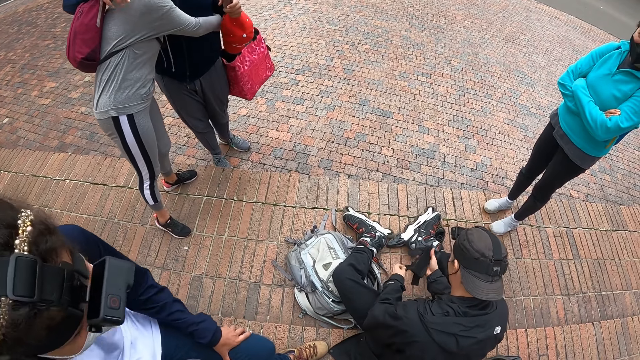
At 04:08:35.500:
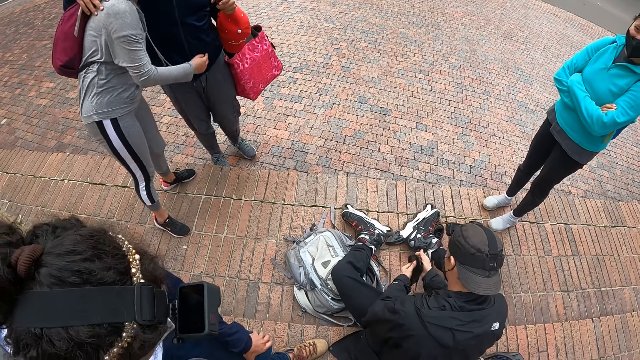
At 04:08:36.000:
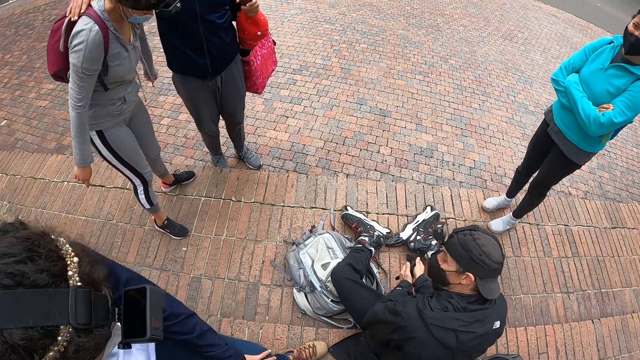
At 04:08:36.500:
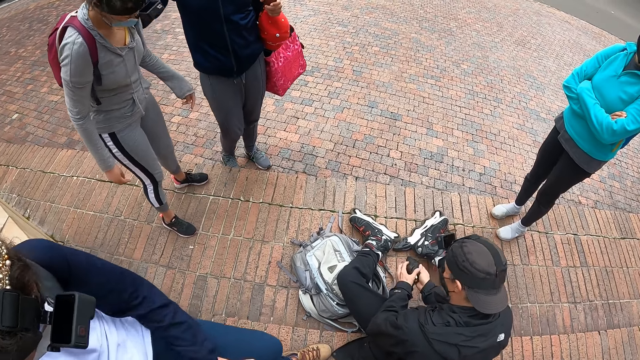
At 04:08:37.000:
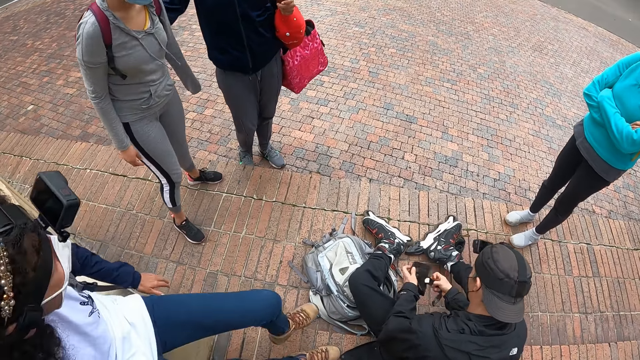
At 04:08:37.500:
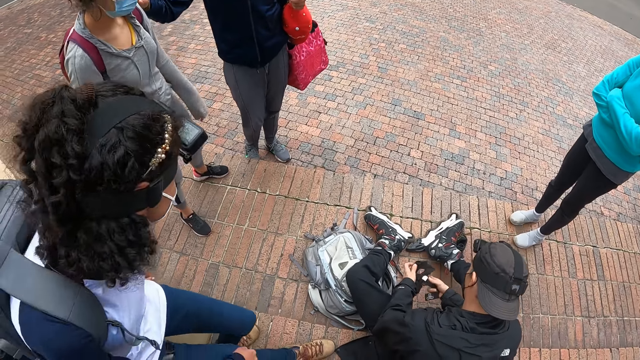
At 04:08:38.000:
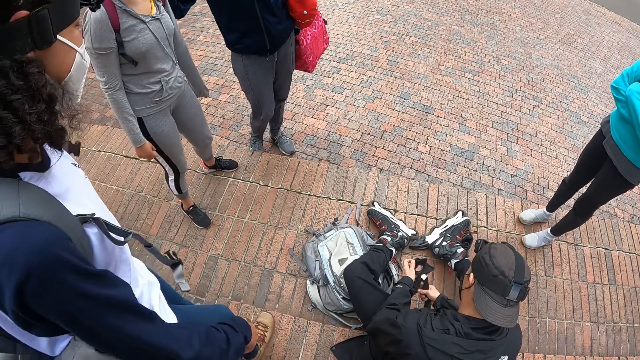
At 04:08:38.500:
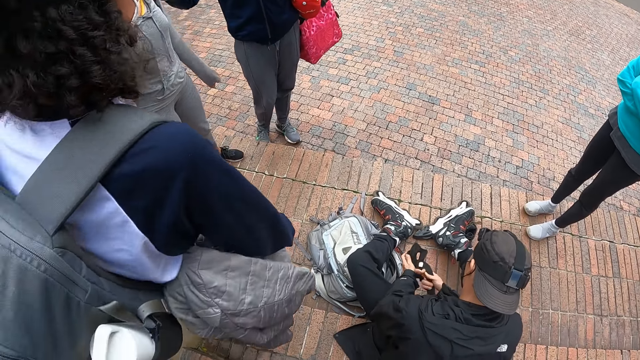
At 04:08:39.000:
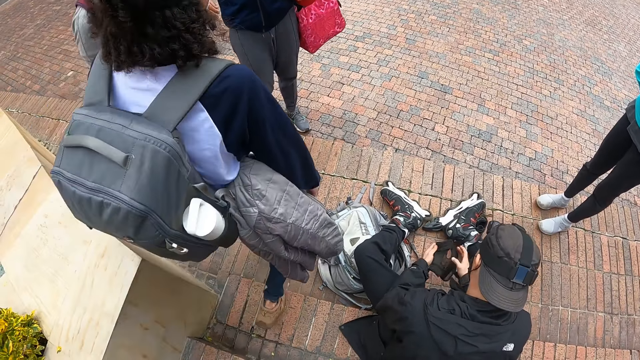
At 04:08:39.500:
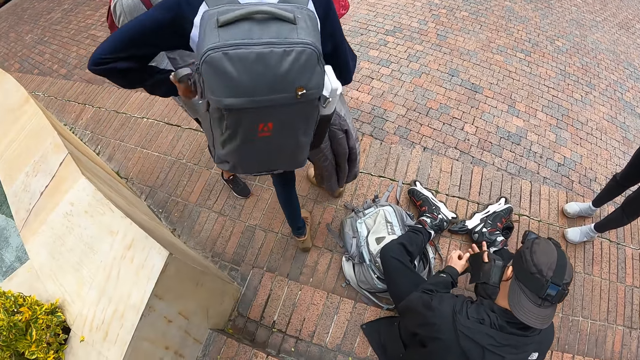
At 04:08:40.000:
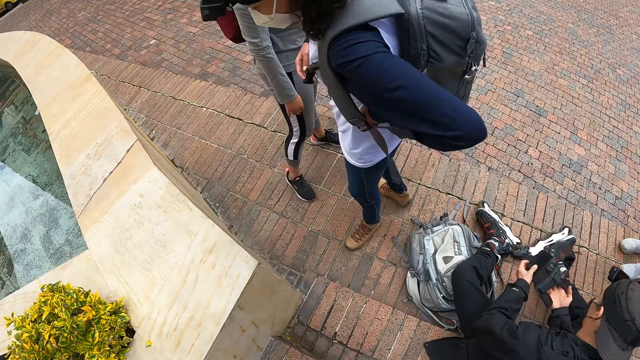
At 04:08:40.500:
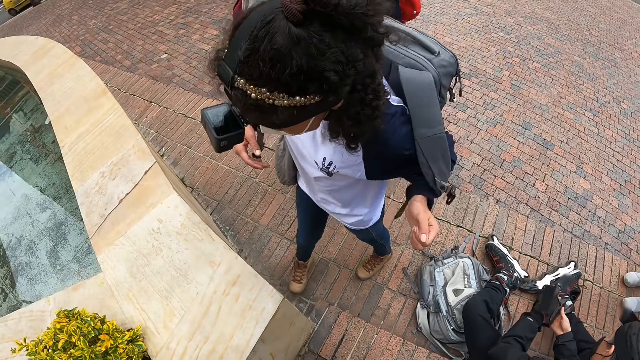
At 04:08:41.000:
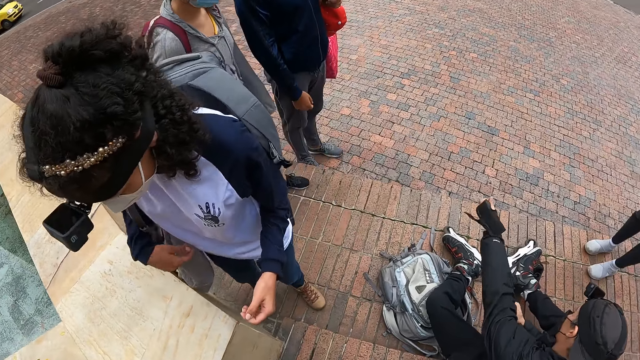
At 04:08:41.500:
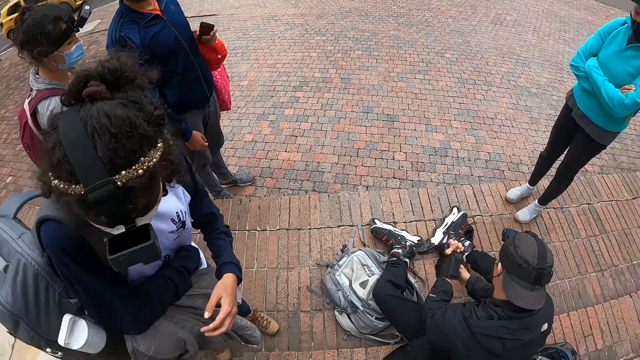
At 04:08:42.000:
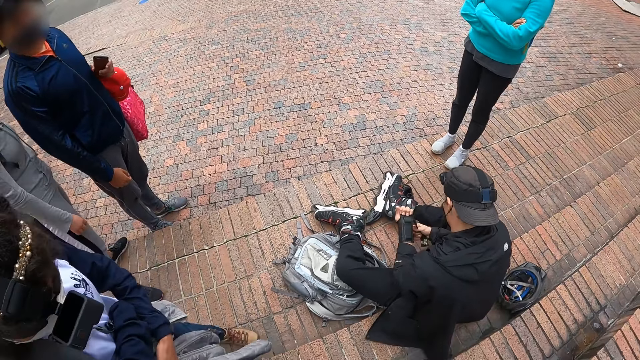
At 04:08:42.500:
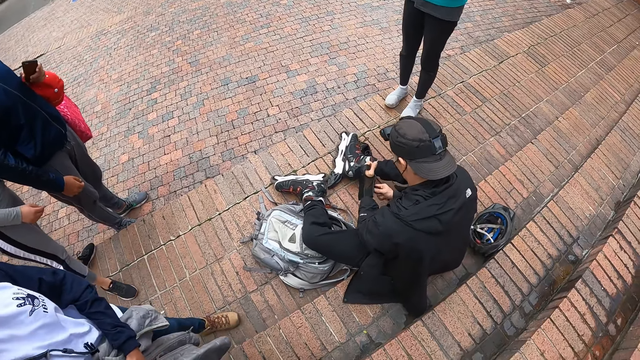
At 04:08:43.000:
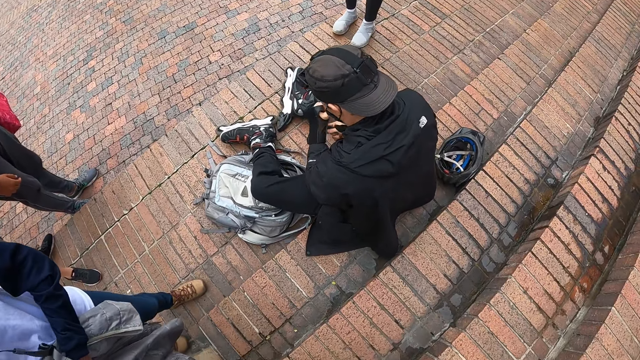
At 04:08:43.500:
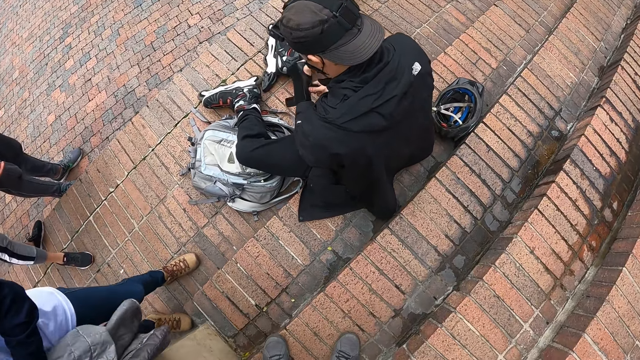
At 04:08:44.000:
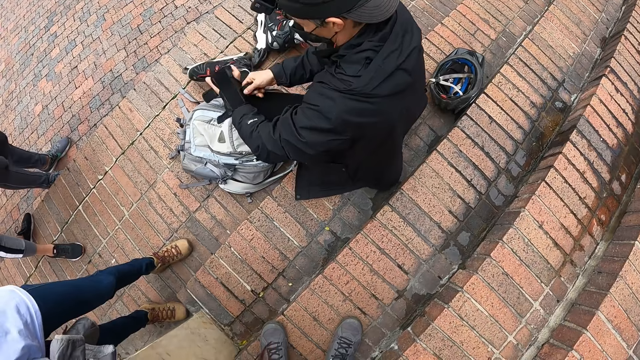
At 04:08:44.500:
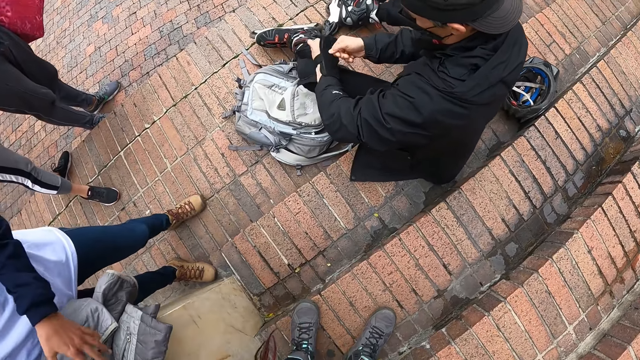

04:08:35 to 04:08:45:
The camera wearer looks at a person. A woman removes a bag from her back to a pavement. The man wears the hand glove on his left hand with his right hand.

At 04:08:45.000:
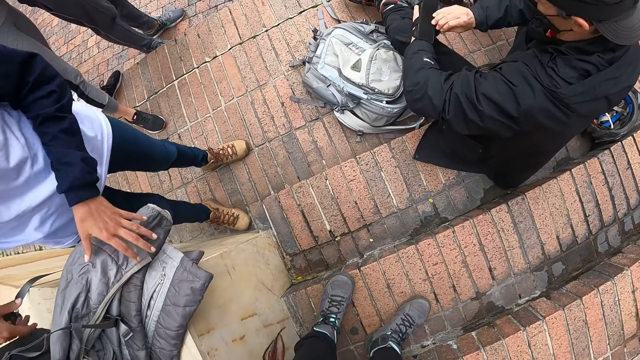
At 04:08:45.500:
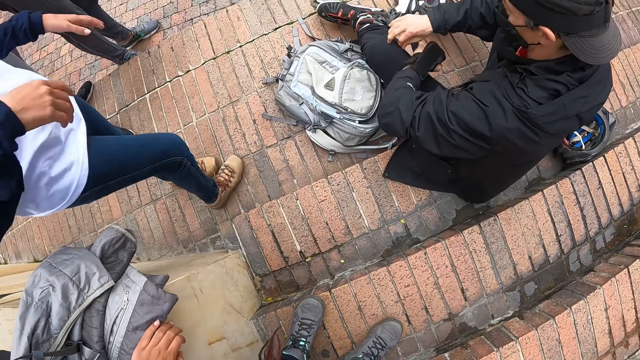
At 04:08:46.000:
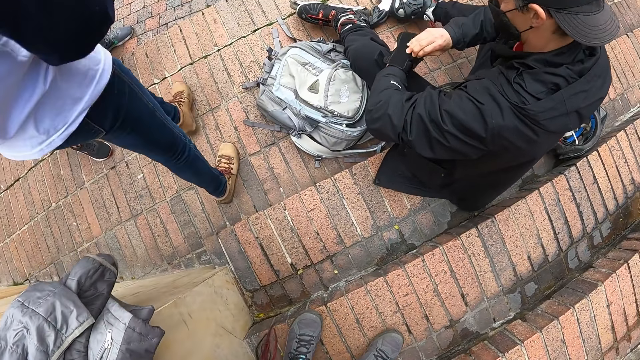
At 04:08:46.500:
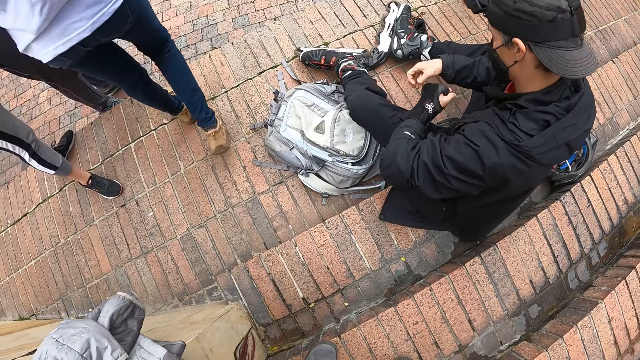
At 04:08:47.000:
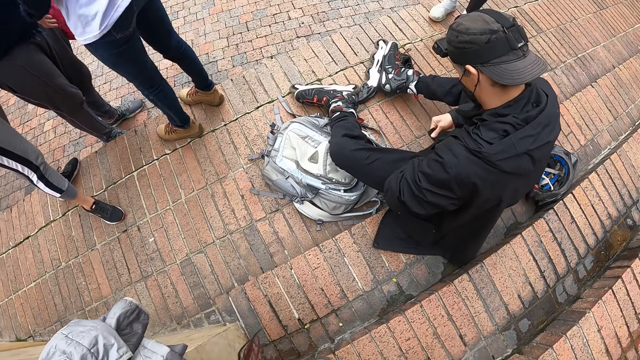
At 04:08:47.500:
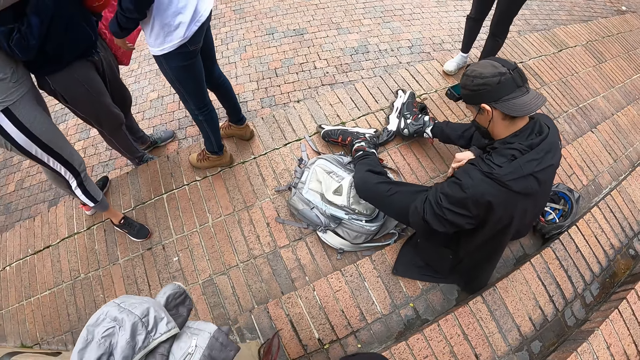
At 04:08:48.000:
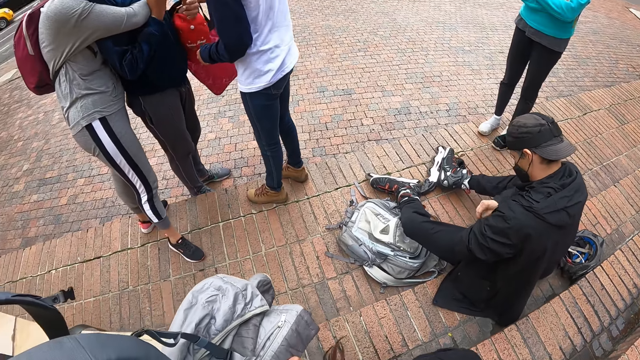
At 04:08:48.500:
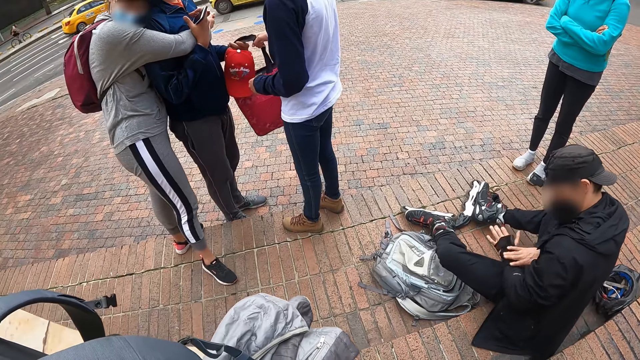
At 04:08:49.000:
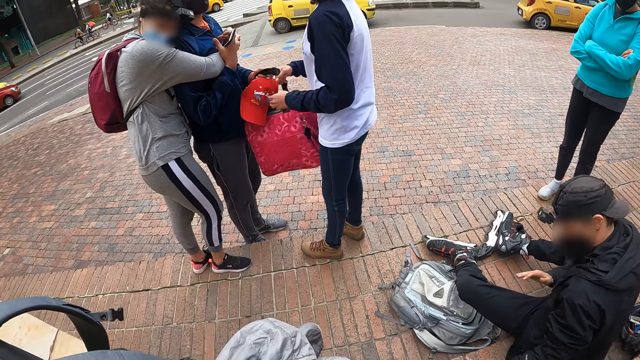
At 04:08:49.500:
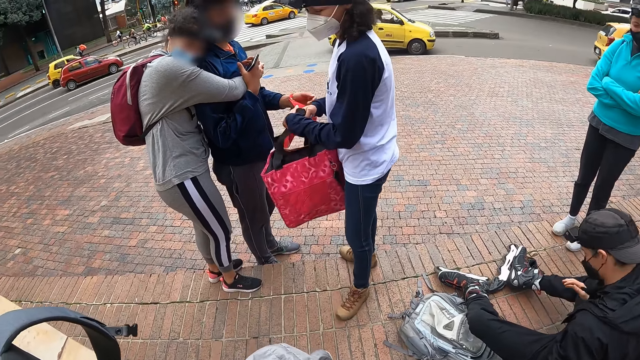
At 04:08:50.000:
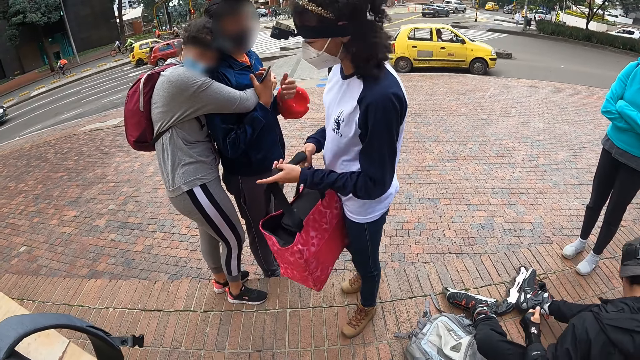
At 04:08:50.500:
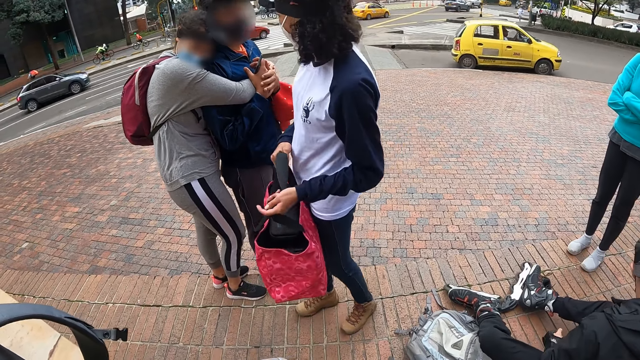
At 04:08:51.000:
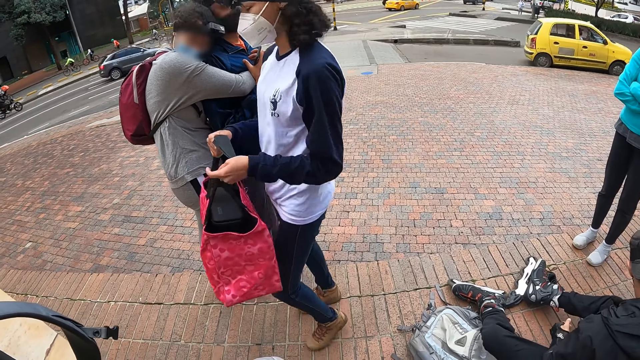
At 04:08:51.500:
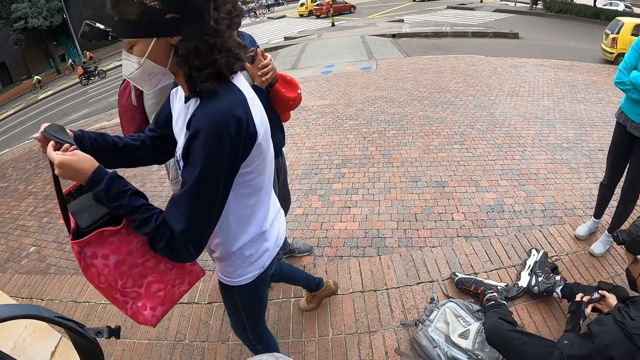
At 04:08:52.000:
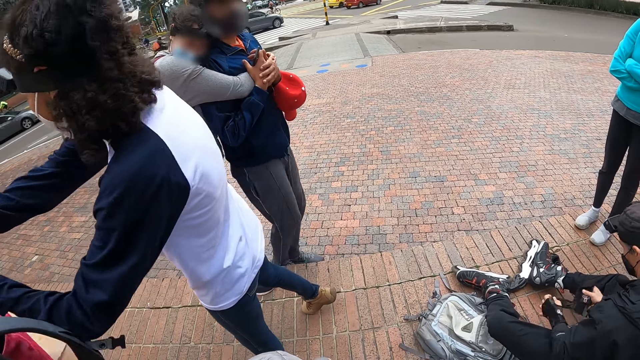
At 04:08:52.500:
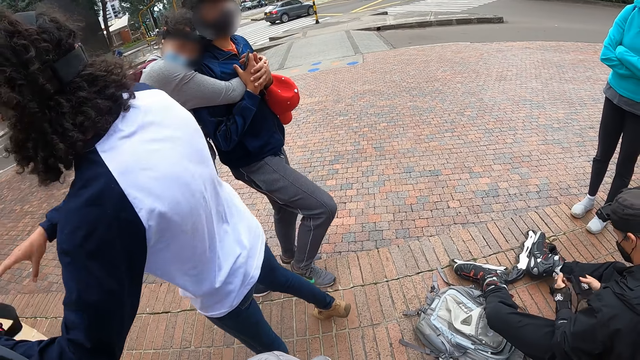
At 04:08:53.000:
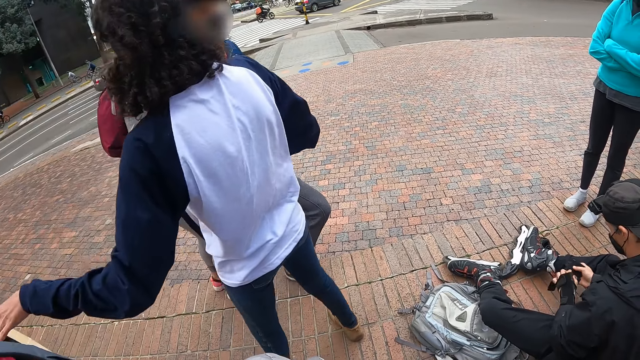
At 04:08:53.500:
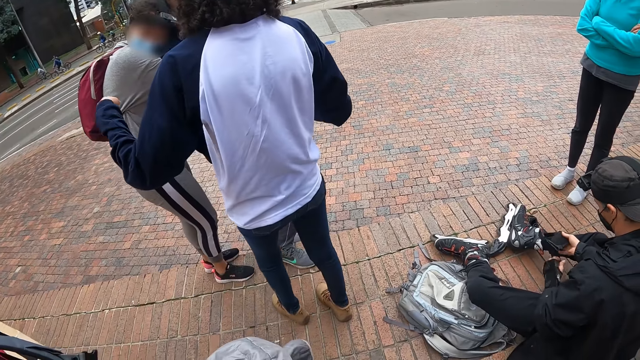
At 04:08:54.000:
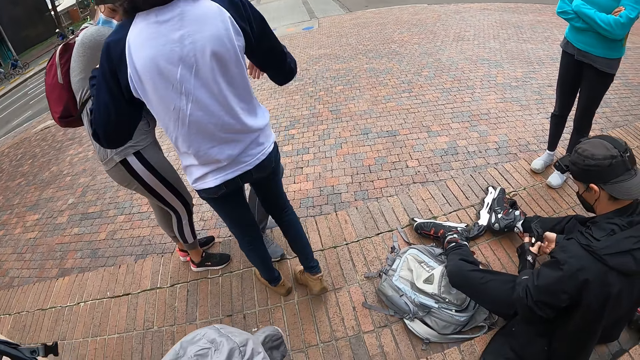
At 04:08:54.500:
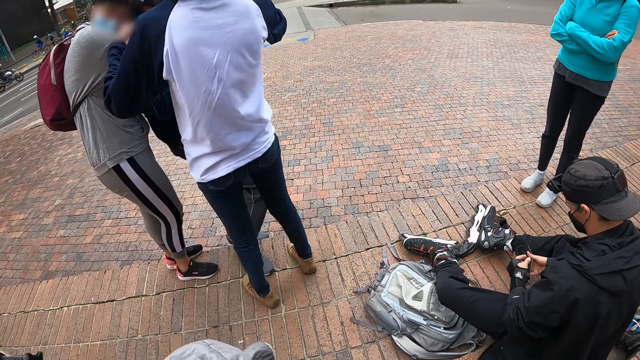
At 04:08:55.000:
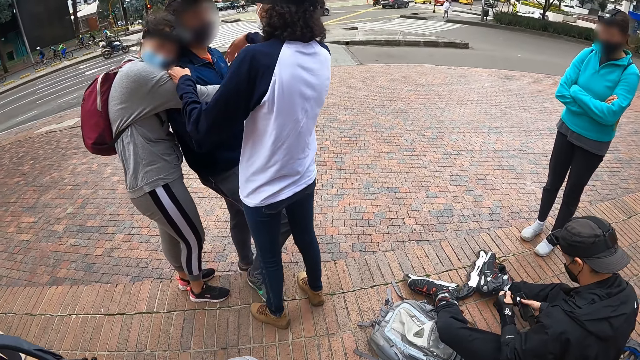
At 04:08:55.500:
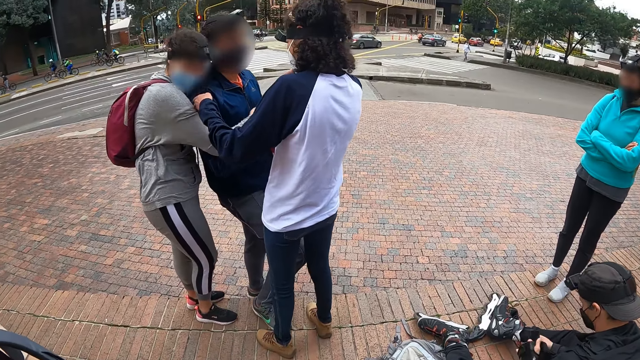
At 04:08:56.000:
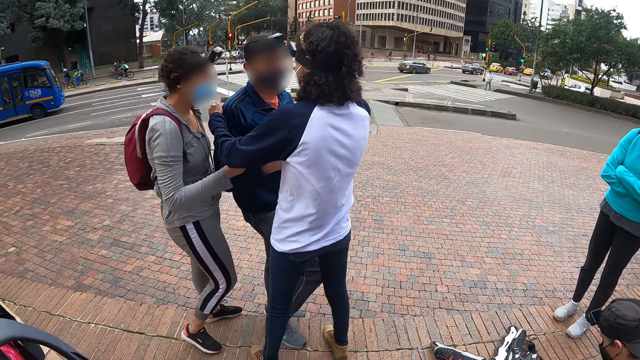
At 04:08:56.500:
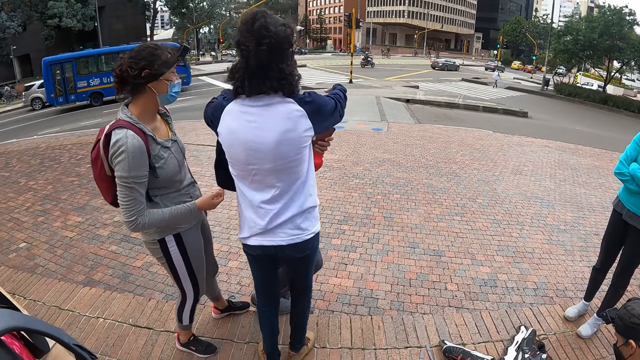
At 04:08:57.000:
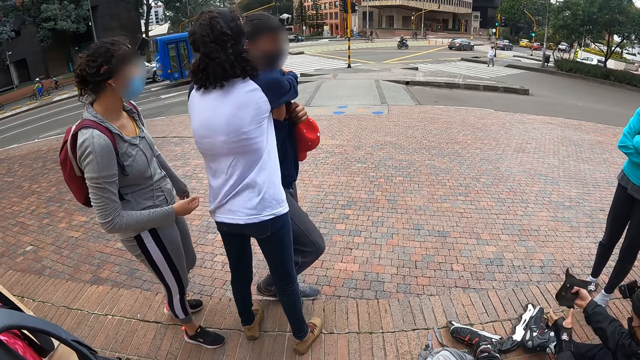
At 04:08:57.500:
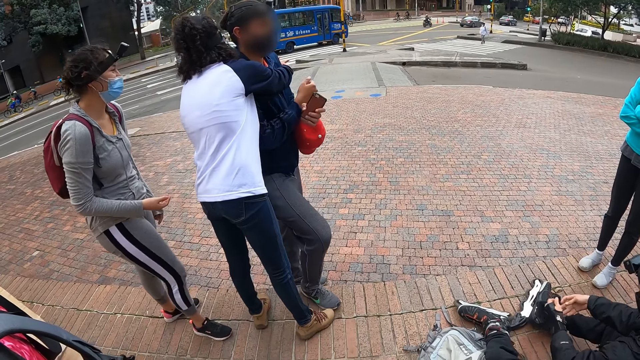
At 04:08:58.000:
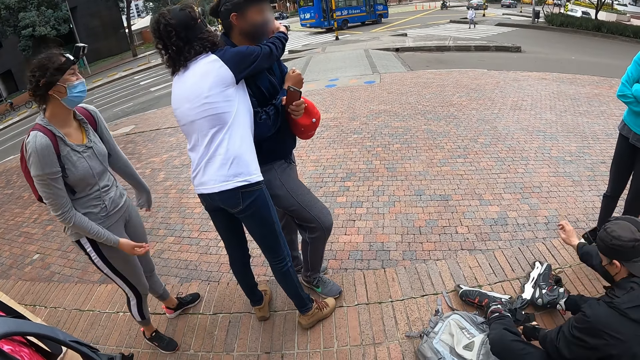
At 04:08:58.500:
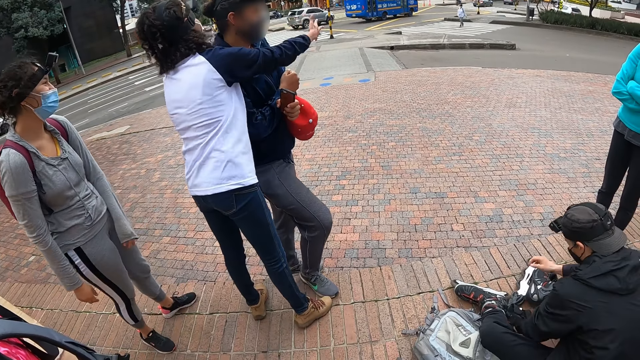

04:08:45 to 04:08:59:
The woman collects a bag from the man with her hands. Another man unfolds a hand glove with his hands. The woman places the bag on the pavement with her hands. The woman places her hands around the first man.
